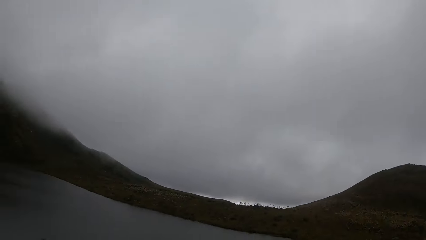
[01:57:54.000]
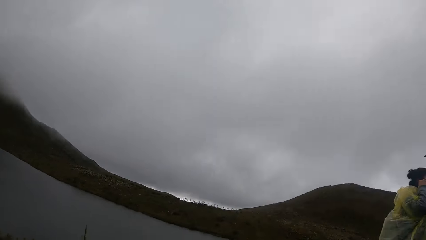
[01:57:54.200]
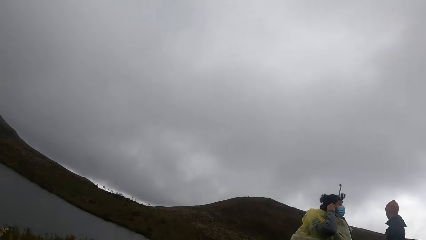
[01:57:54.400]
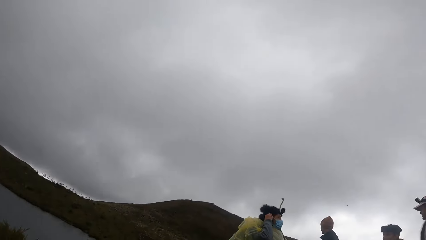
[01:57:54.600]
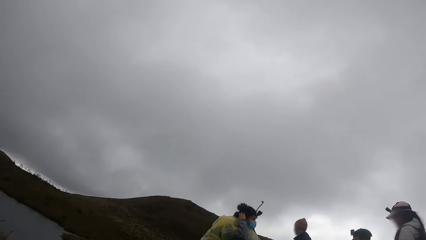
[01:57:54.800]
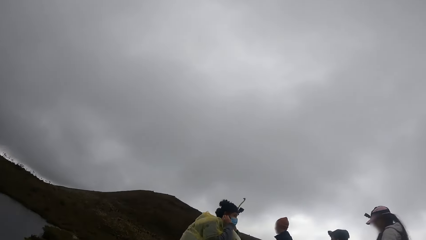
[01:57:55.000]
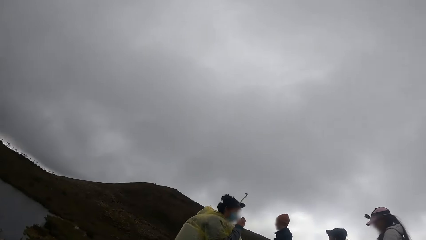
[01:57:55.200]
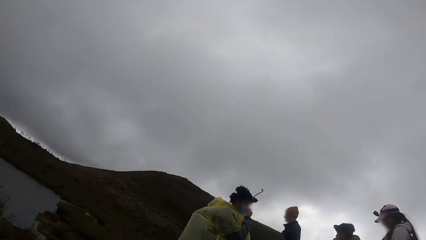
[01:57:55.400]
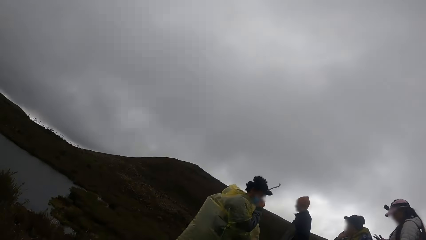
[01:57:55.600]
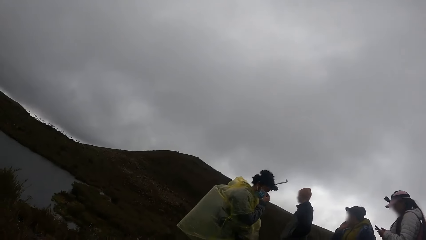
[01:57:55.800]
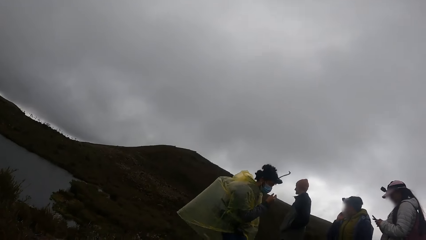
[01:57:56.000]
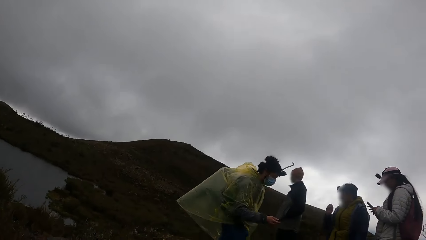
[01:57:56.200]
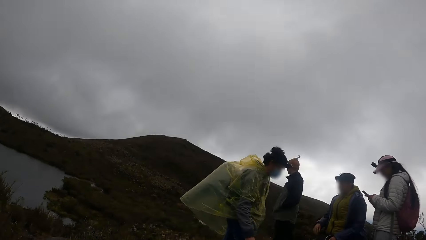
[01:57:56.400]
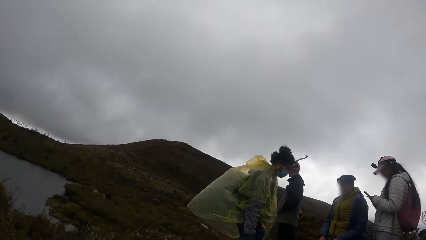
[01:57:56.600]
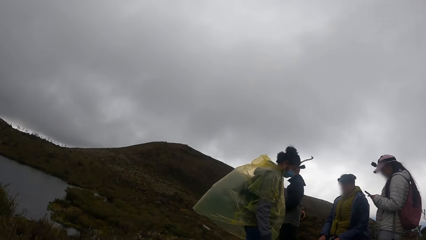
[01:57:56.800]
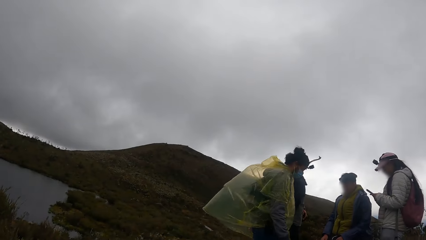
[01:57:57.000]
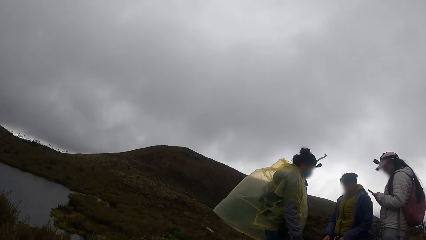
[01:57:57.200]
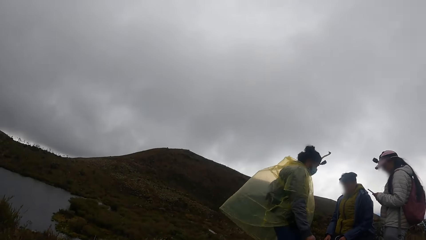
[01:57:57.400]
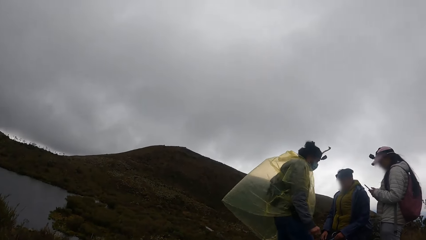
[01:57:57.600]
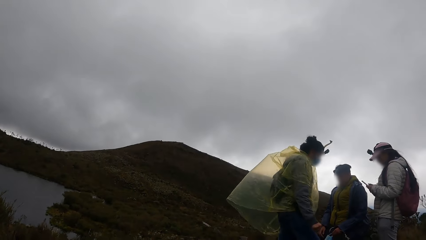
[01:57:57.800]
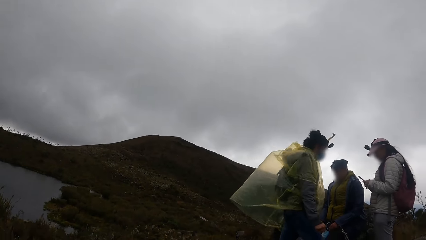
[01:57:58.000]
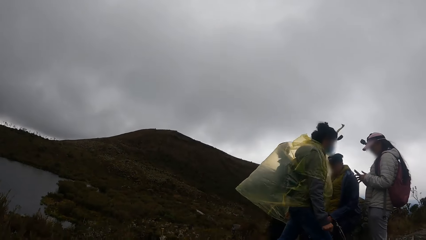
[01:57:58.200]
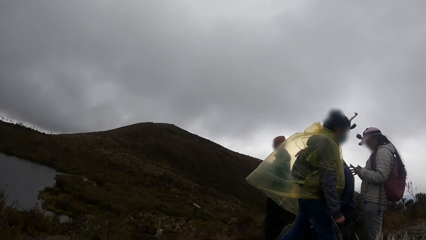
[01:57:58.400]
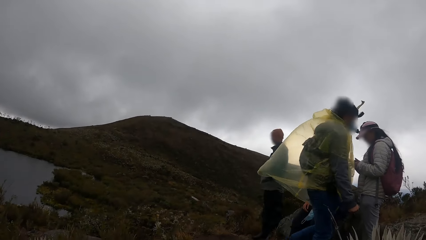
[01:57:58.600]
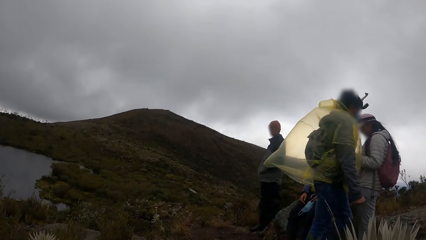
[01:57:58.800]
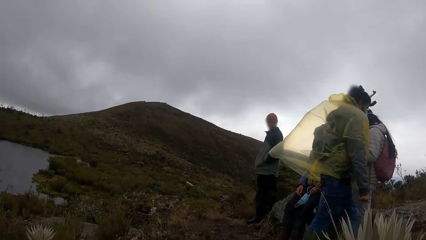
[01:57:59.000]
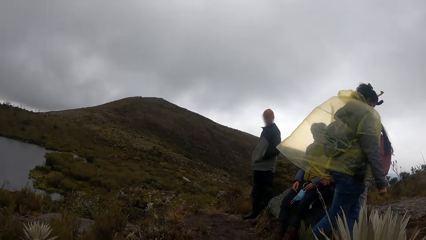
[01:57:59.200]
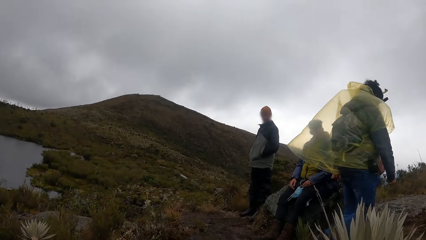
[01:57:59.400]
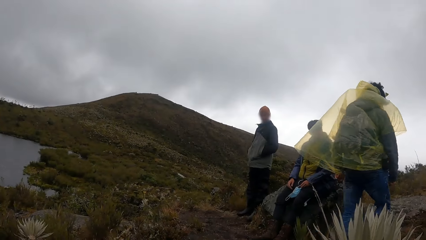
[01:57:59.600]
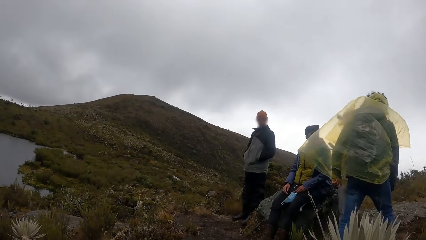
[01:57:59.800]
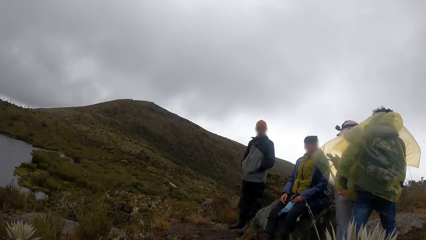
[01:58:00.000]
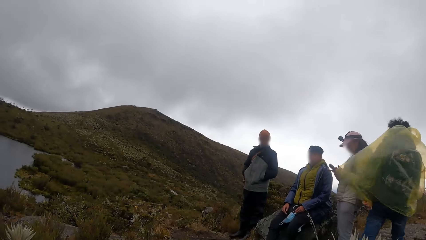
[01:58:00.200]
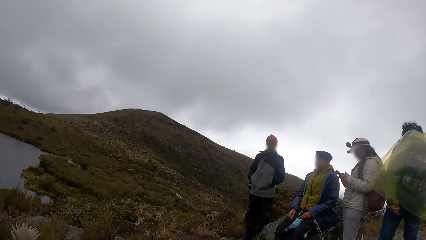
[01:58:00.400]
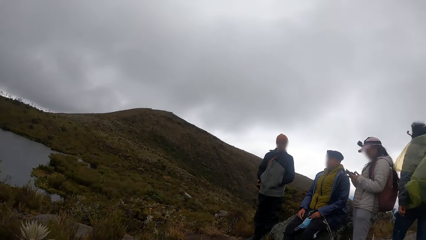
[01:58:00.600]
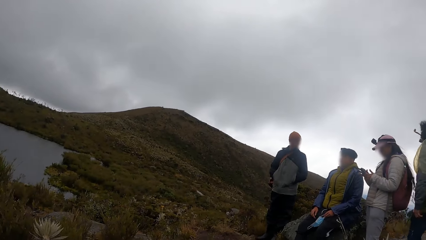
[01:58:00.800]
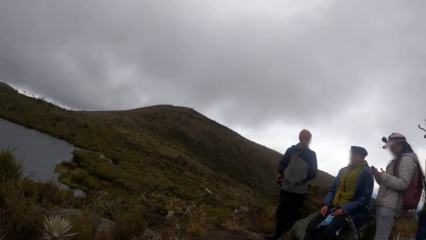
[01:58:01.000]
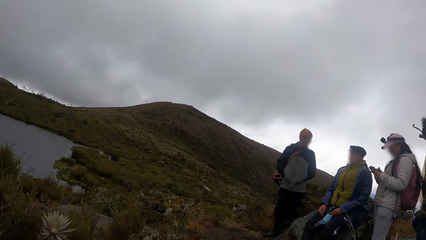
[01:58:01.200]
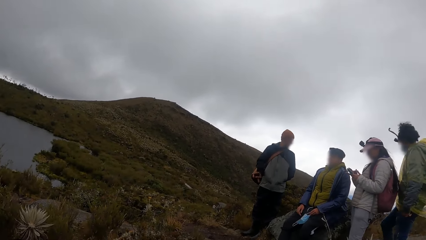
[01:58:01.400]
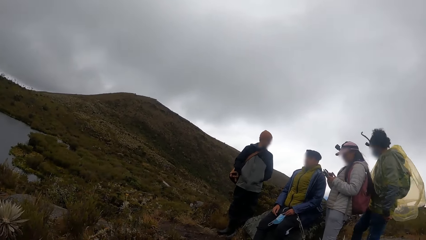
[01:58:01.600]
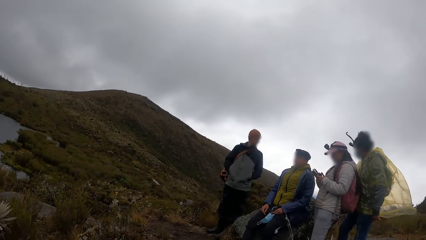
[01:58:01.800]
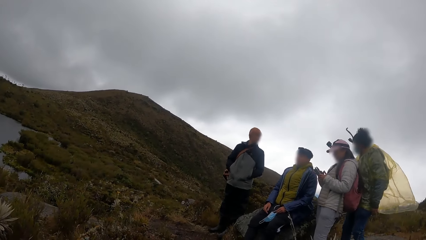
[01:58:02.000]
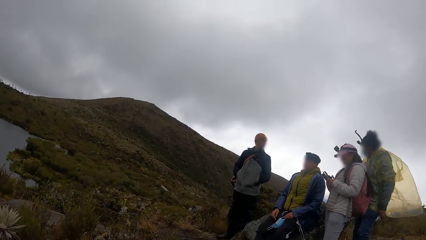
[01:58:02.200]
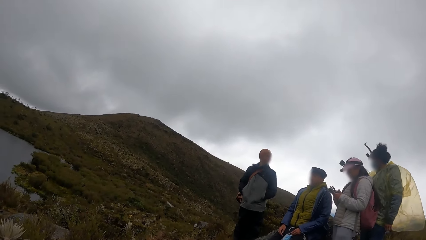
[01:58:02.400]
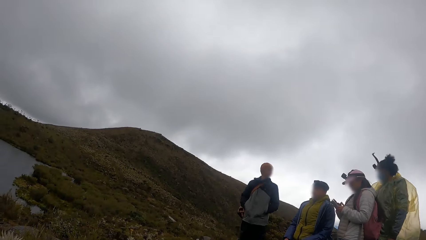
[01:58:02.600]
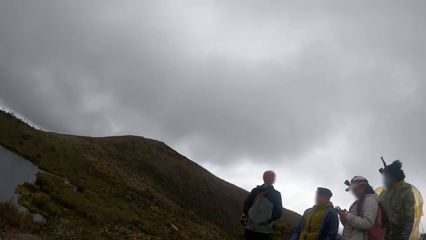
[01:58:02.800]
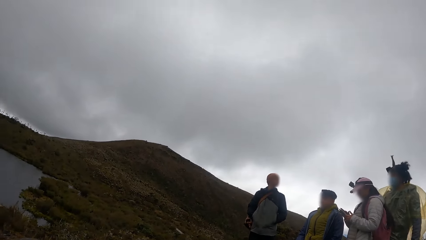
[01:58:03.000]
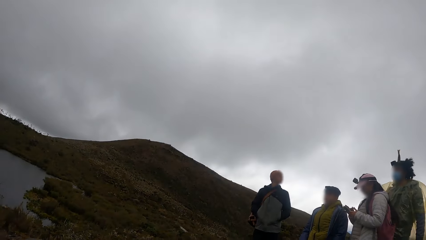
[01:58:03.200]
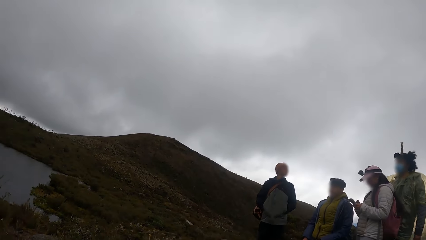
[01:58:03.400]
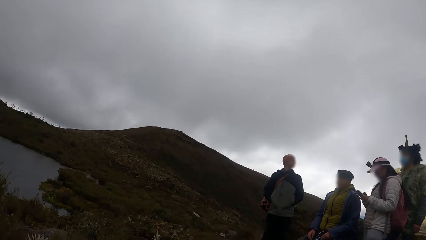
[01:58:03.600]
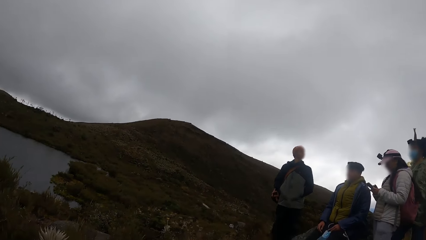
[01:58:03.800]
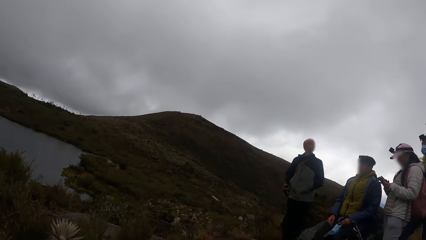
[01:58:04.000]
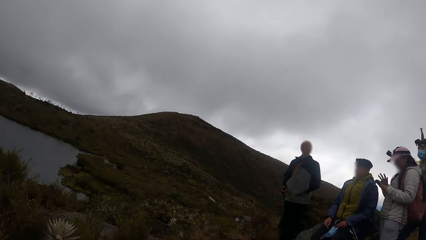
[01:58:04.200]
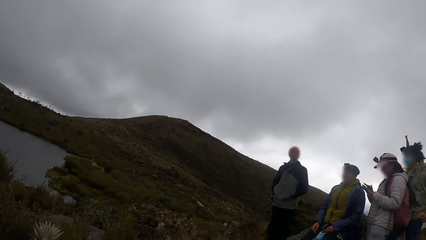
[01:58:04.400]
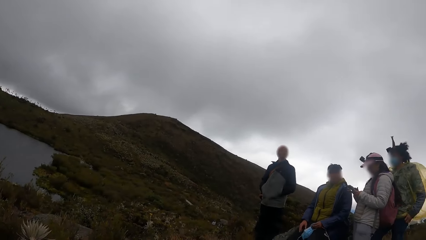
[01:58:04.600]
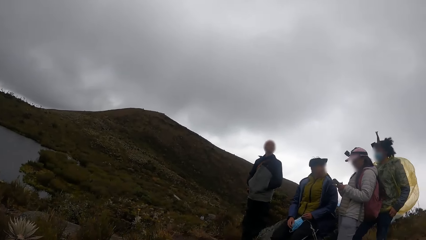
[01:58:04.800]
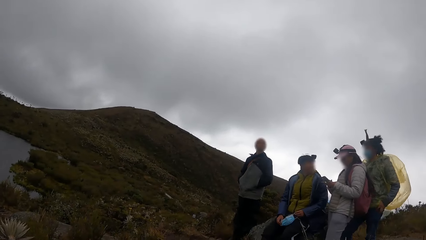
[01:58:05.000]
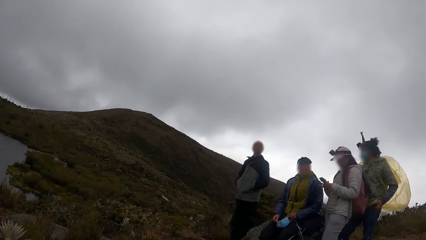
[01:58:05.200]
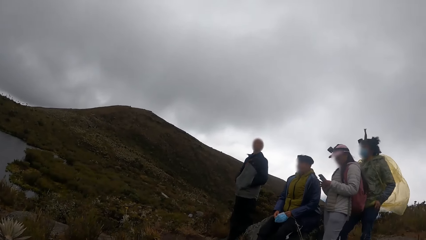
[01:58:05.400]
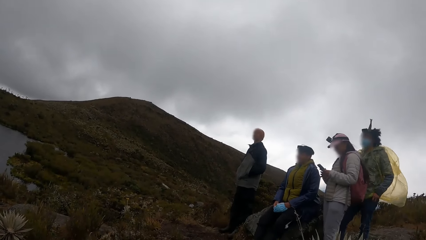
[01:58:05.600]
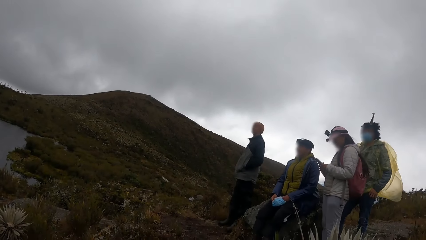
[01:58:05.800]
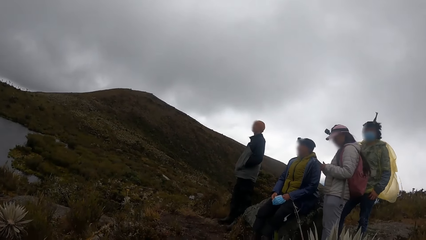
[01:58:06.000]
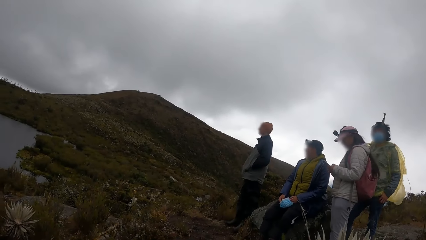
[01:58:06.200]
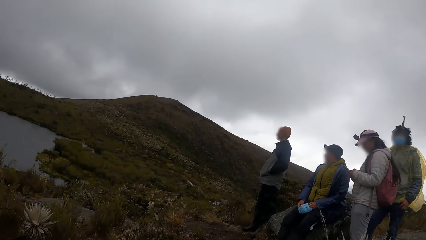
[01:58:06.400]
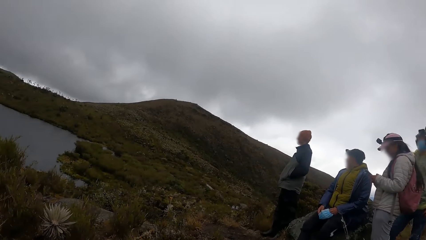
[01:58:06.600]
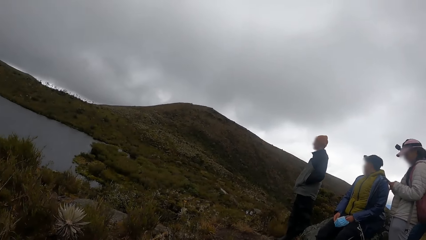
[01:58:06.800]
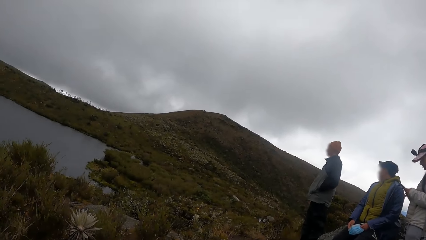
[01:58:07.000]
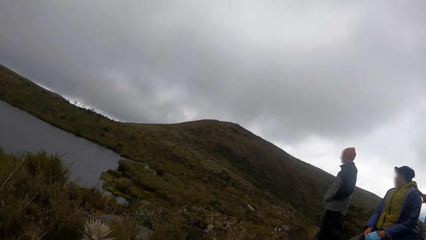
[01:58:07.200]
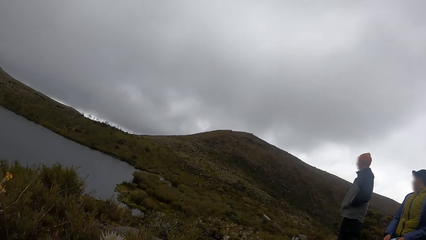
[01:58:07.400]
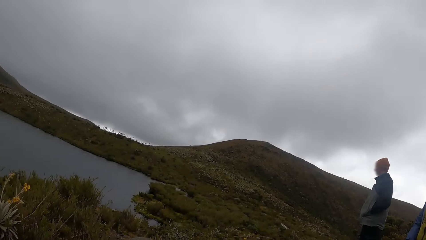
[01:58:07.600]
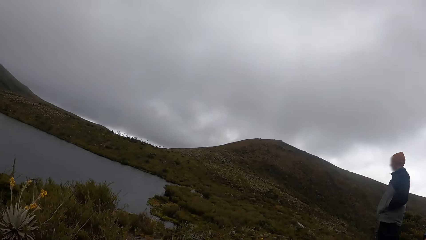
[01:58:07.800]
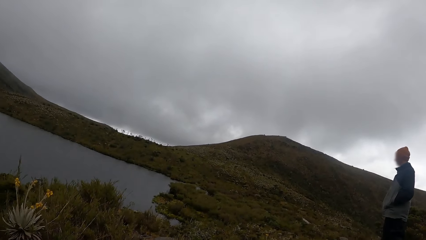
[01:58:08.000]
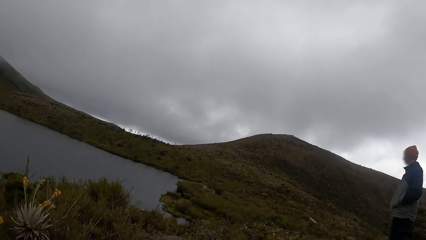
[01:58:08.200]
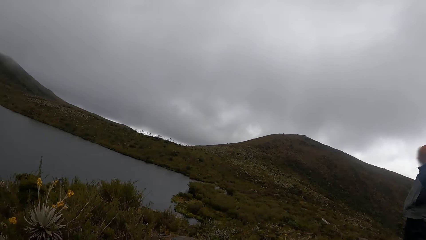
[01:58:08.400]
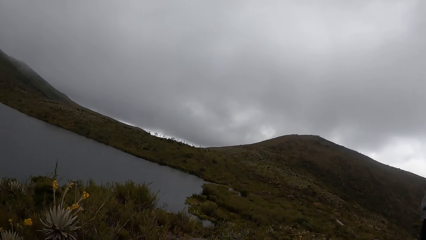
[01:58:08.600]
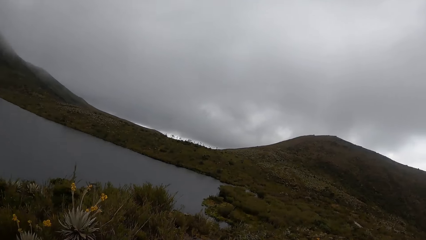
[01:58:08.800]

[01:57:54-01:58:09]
The woman operates the phone with both hands. The woman uses the phone. The camera wearer looks around the mountains.
